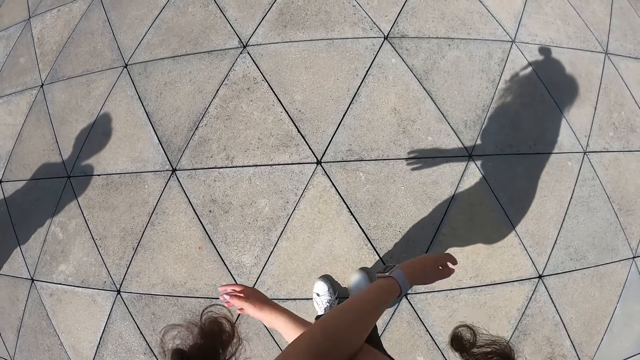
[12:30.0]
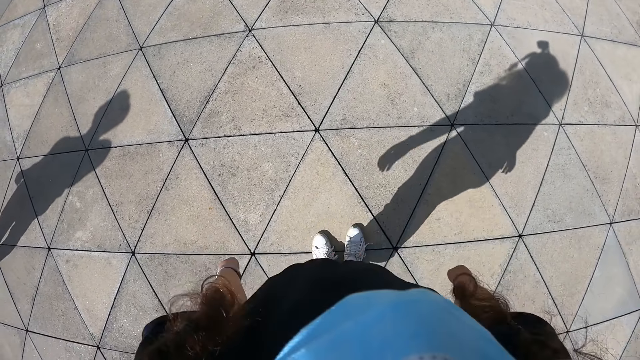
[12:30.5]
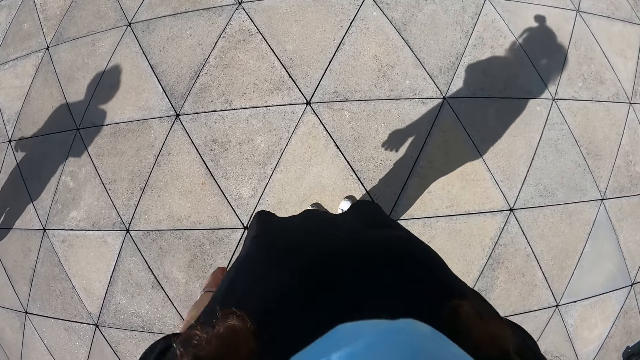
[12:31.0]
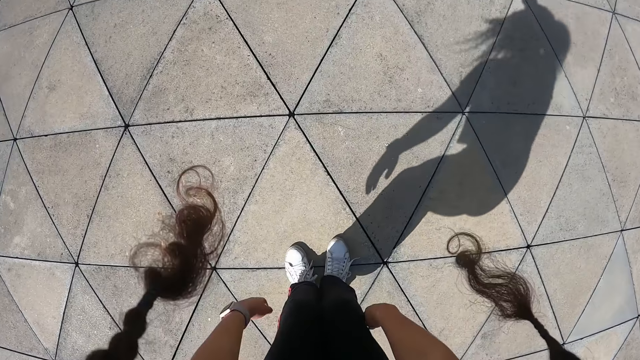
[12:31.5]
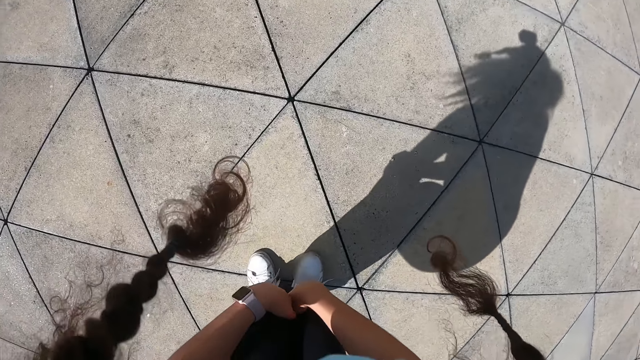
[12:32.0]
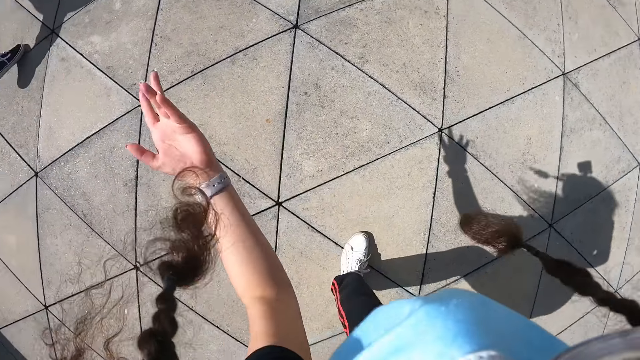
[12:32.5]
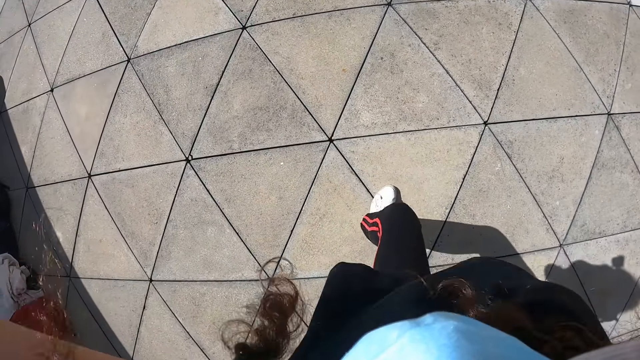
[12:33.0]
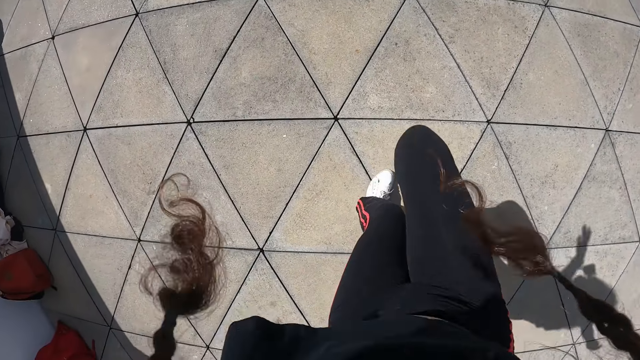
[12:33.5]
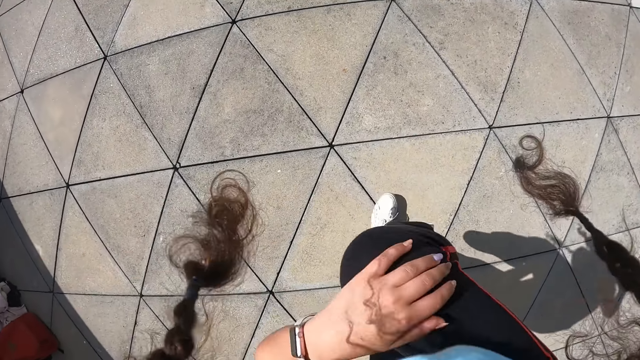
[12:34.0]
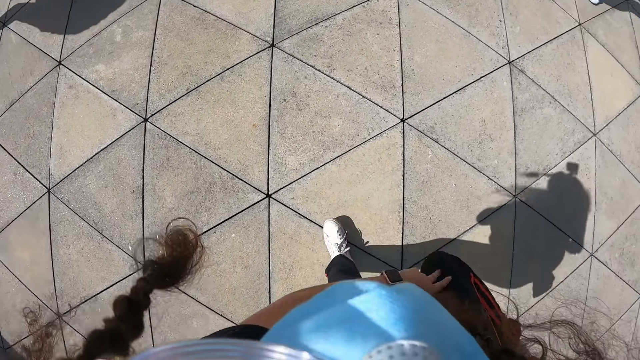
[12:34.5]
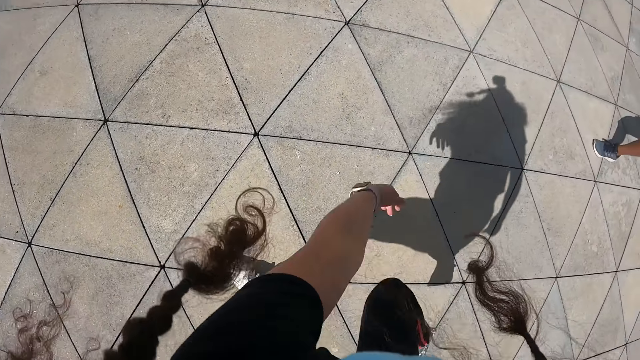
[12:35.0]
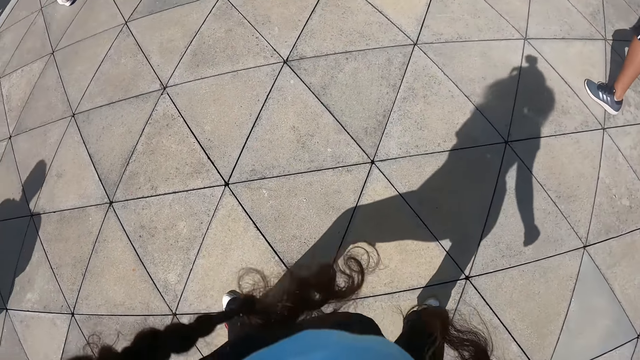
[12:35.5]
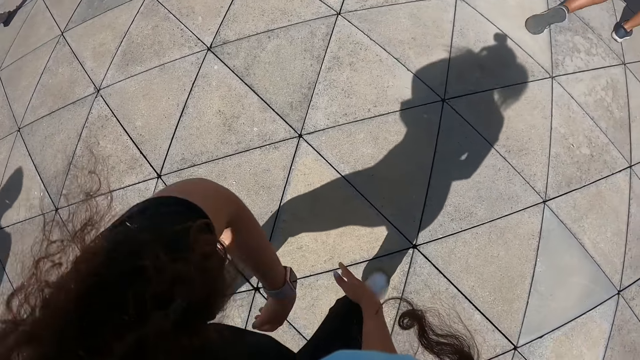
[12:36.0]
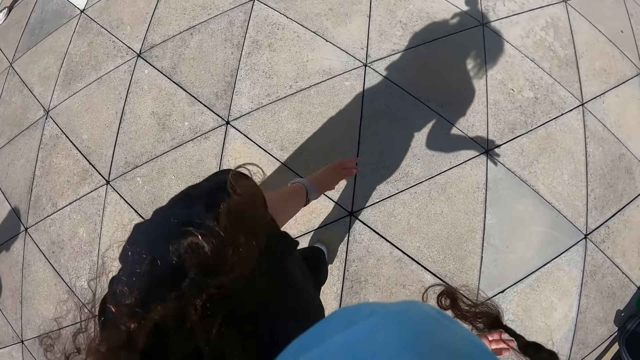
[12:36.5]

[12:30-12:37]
The camera wearer dances with the group of people.

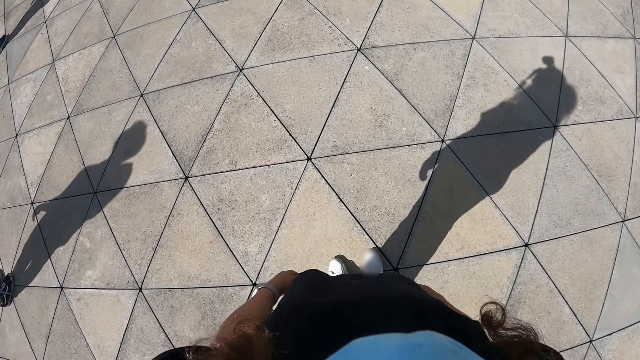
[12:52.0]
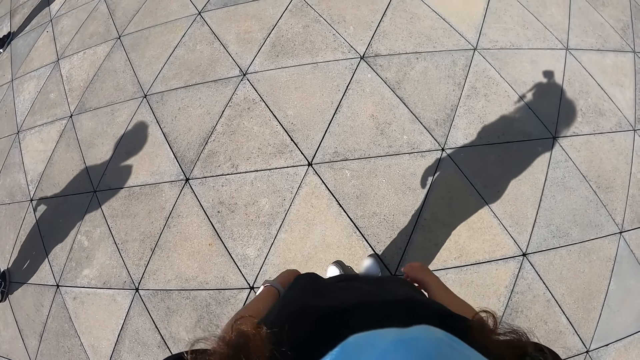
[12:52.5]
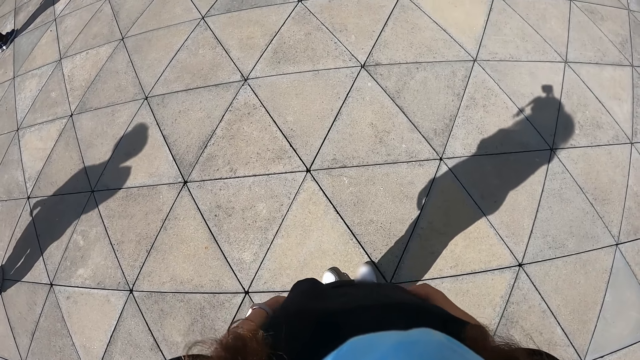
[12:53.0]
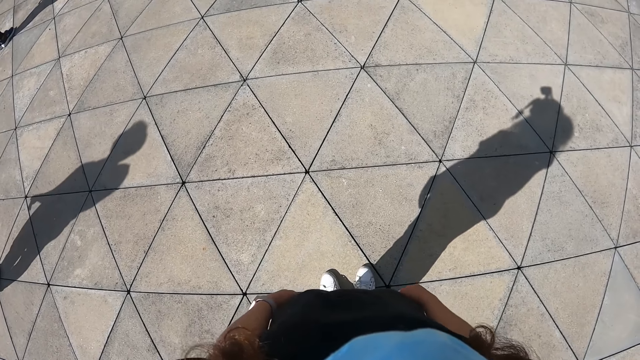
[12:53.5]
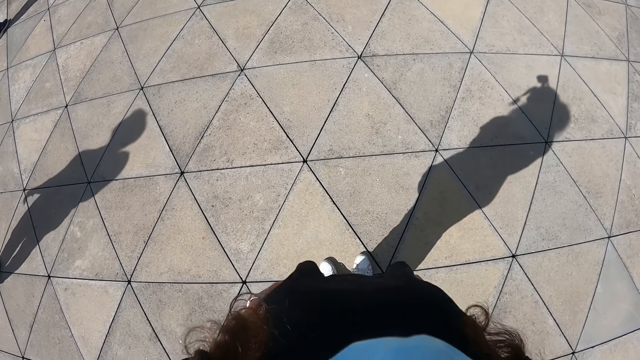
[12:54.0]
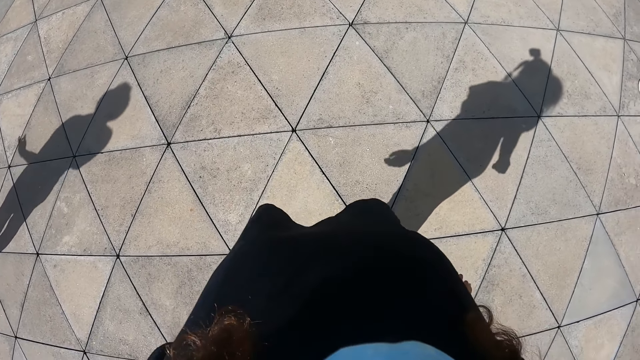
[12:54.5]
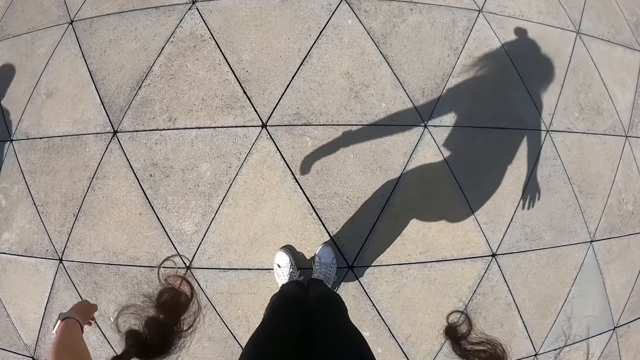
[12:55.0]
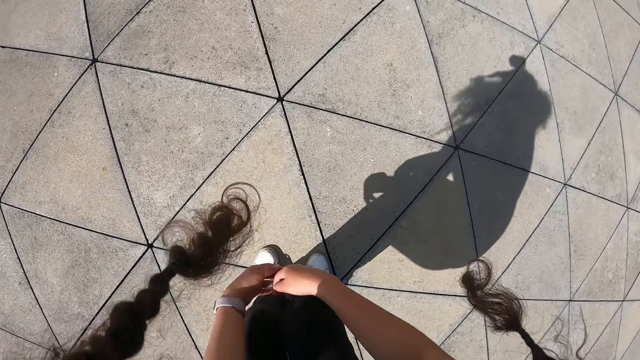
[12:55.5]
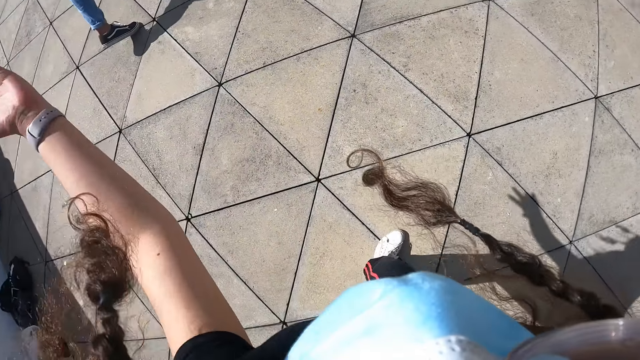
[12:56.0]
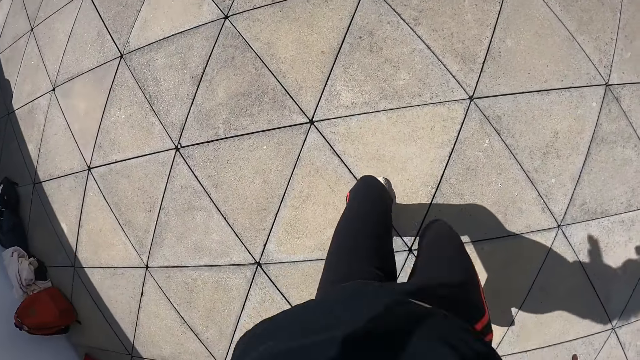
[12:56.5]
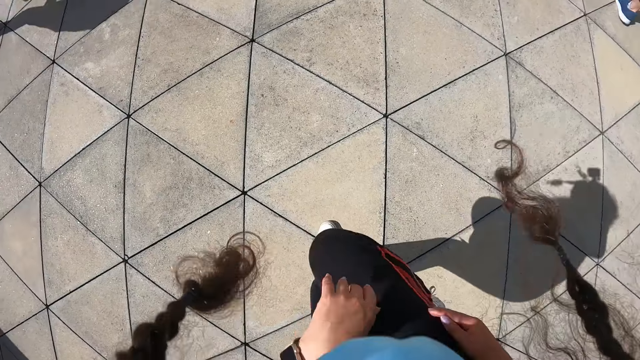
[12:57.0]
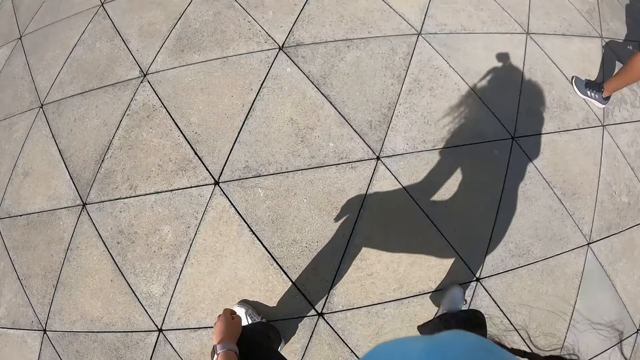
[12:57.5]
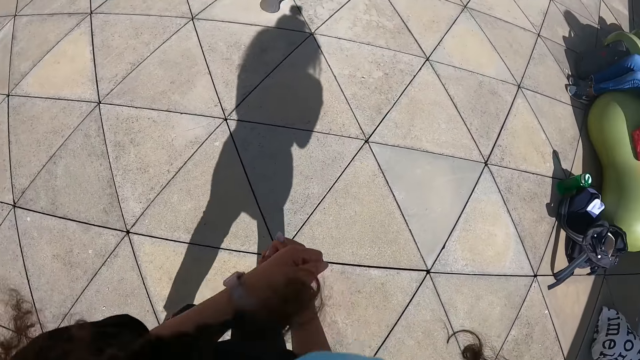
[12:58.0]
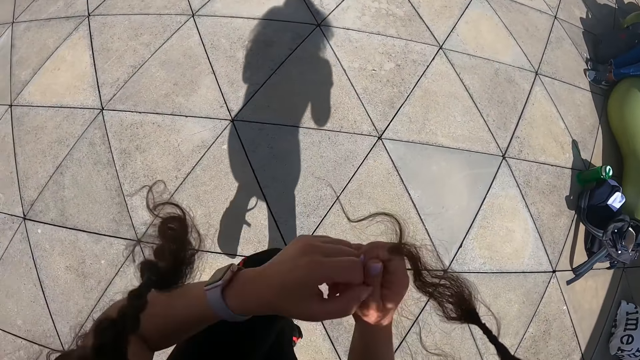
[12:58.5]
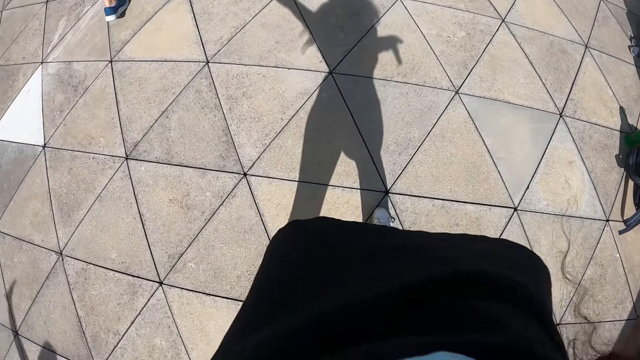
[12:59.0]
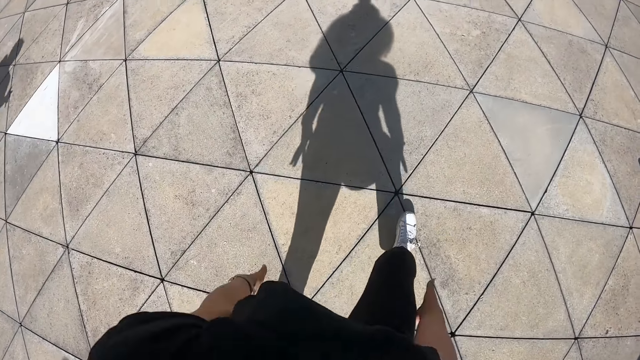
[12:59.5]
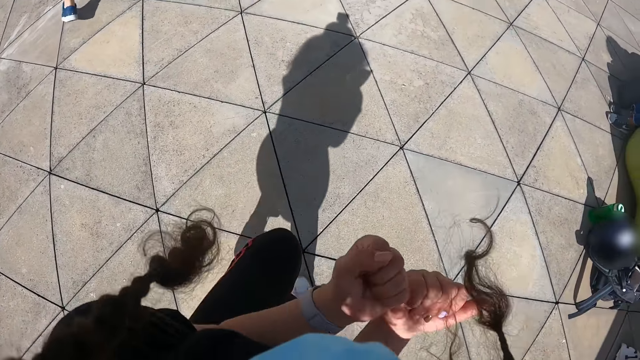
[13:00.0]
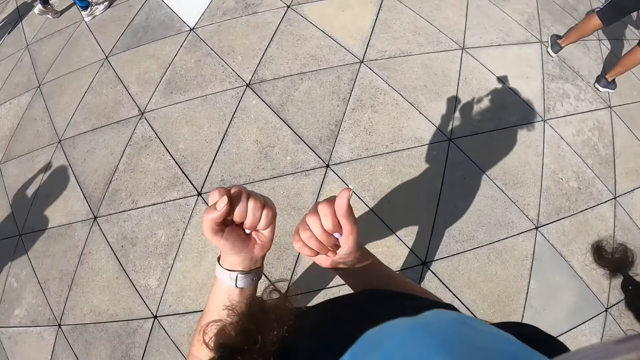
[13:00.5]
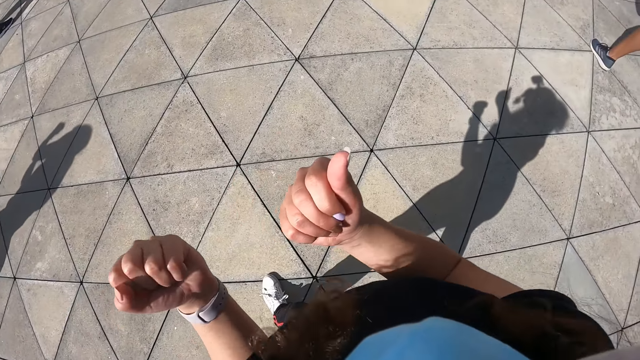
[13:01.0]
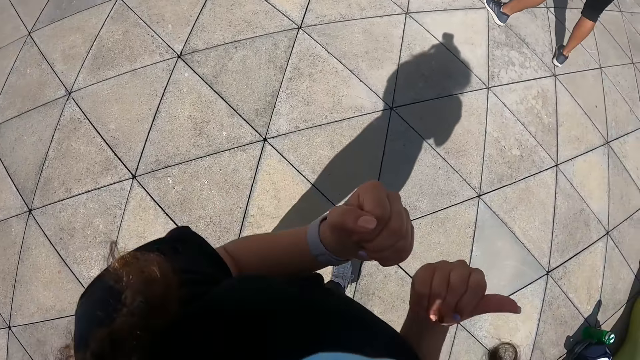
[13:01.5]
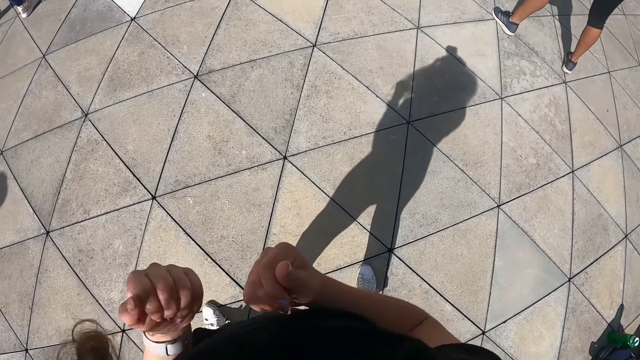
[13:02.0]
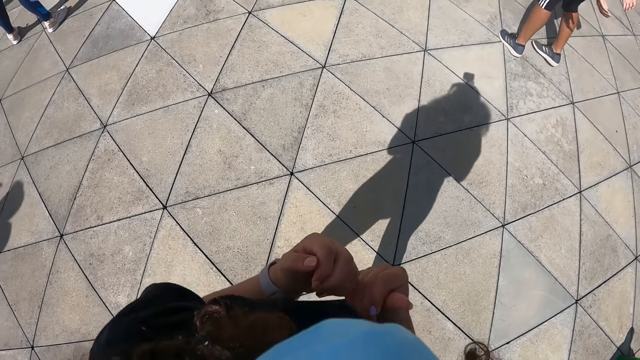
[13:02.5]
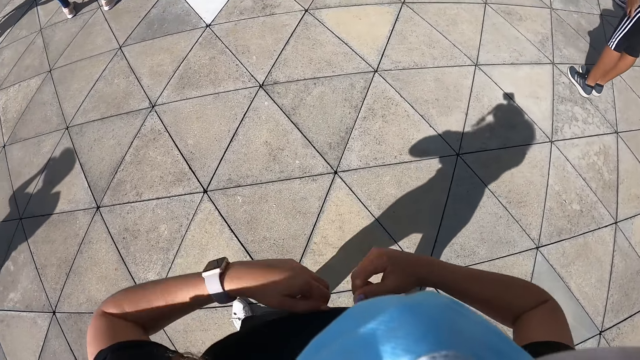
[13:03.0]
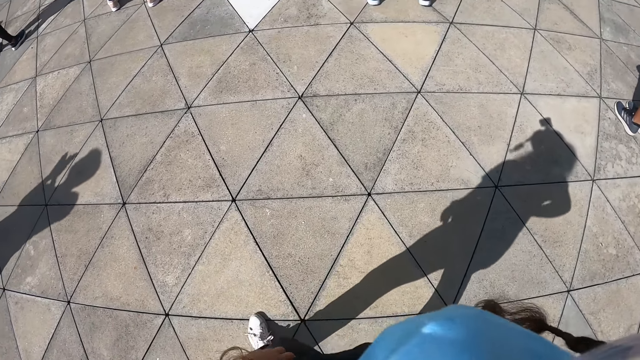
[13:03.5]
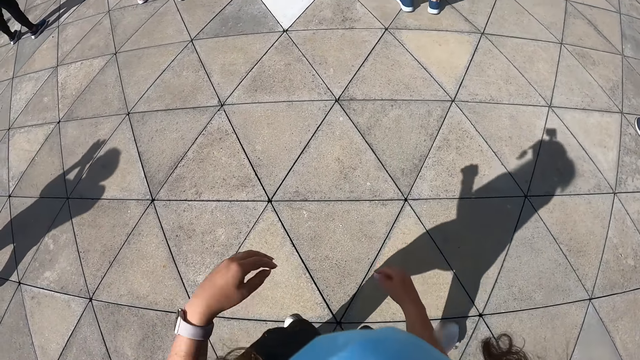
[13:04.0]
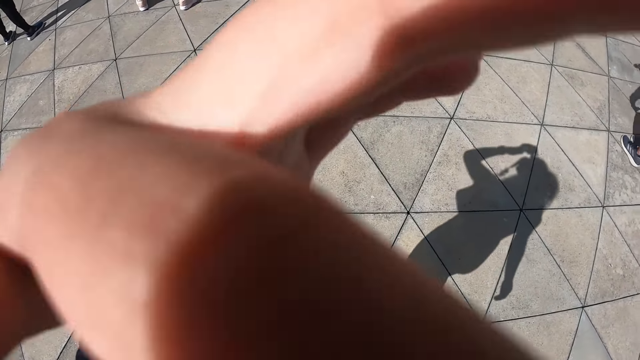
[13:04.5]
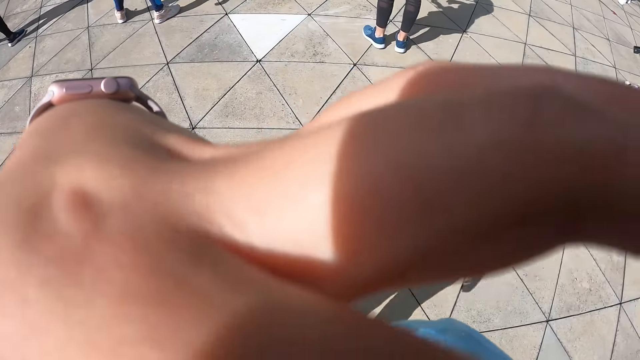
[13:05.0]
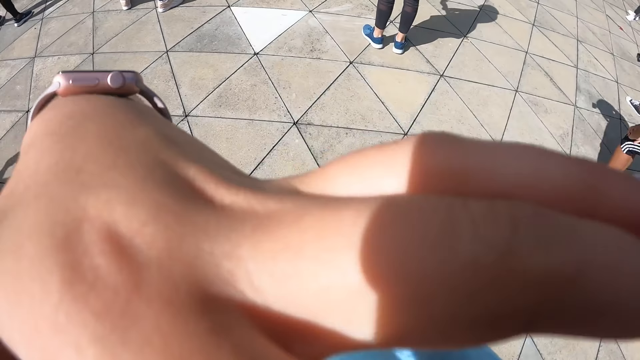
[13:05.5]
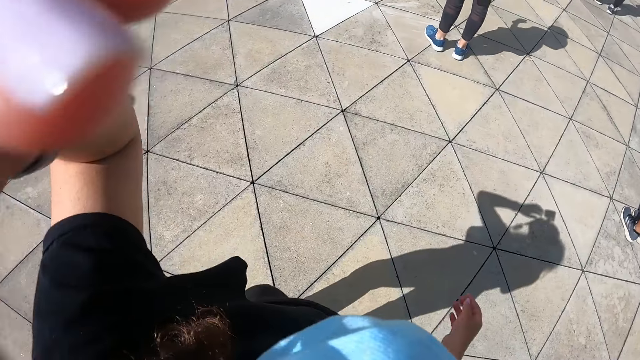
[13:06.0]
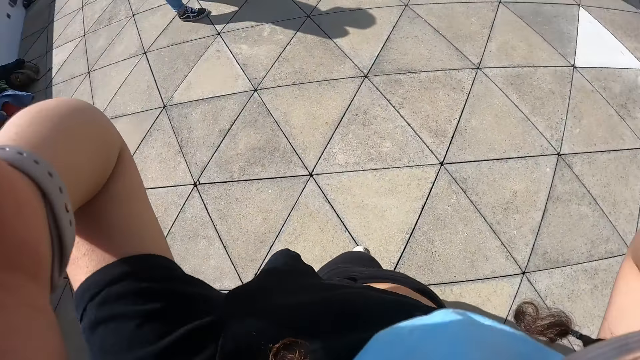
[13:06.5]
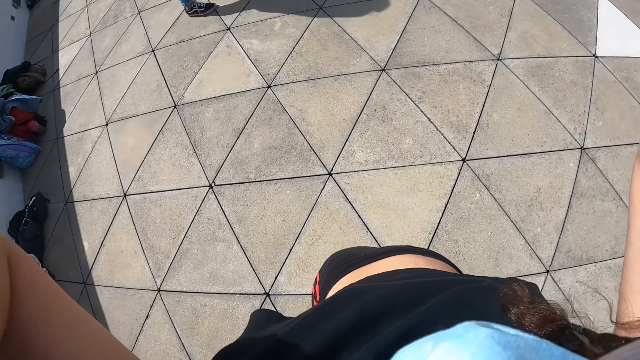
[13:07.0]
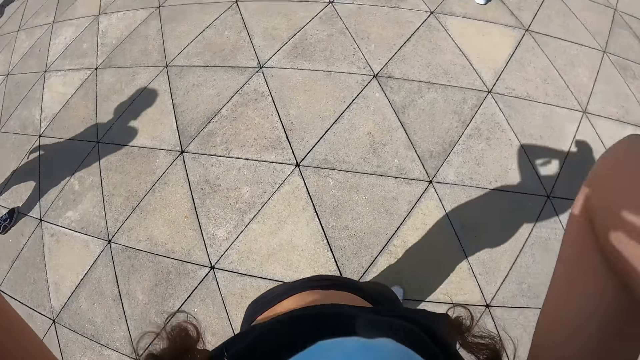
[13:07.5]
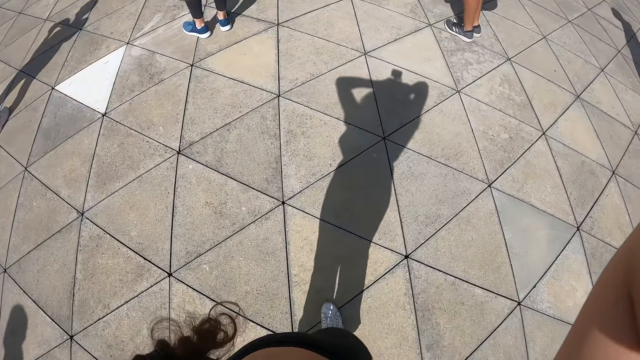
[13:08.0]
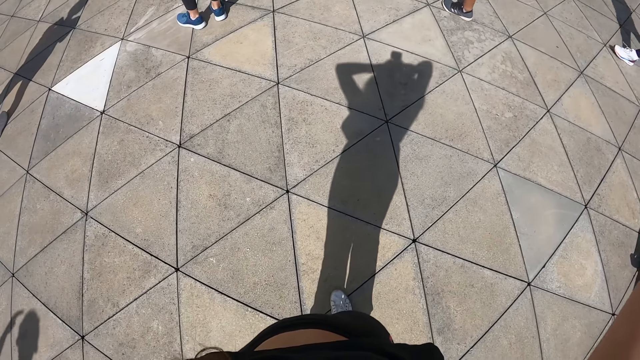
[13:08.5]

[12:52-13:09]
The camera wearer looks around. She dances with the group of people. She scratches her face with her left hand. She raises both hands to her face.
